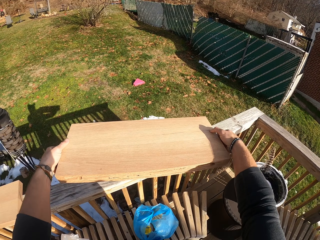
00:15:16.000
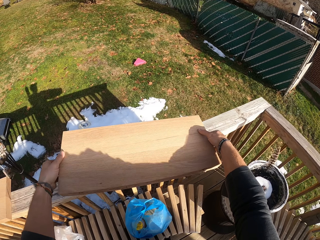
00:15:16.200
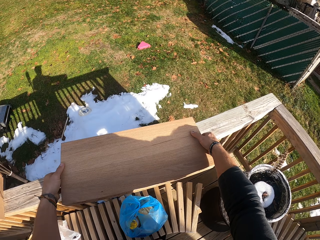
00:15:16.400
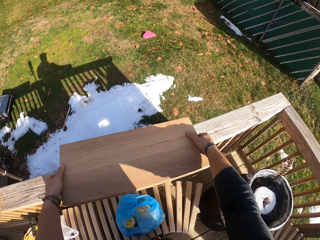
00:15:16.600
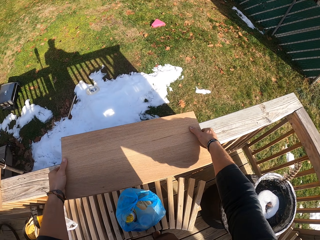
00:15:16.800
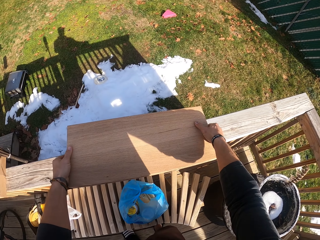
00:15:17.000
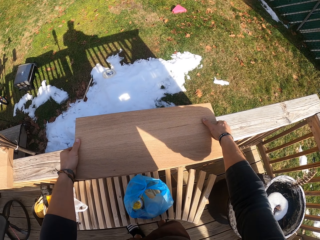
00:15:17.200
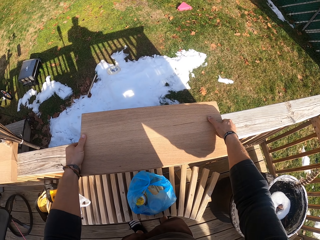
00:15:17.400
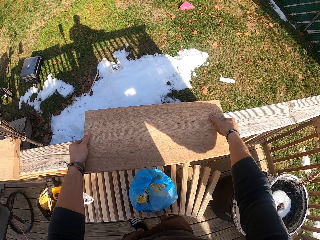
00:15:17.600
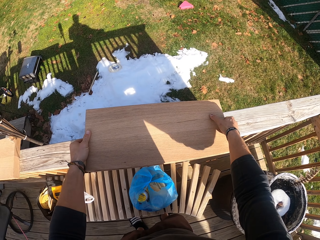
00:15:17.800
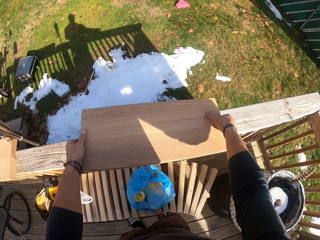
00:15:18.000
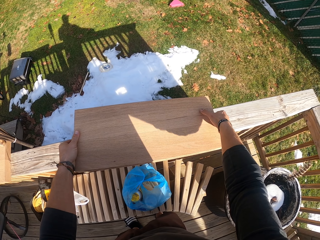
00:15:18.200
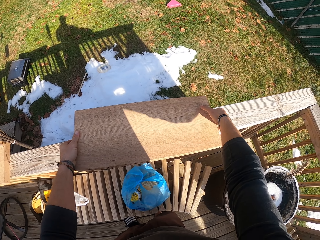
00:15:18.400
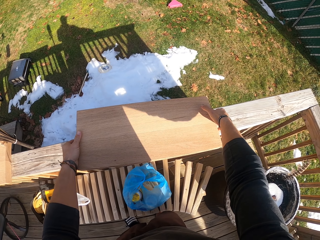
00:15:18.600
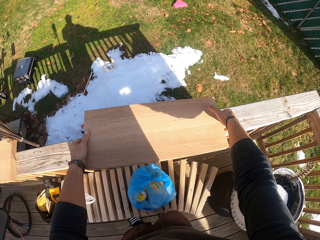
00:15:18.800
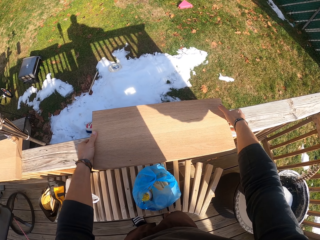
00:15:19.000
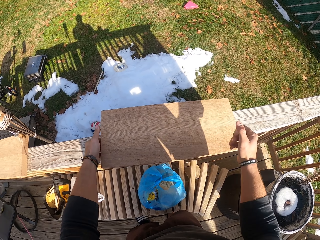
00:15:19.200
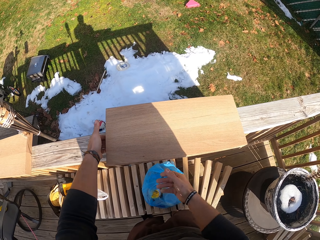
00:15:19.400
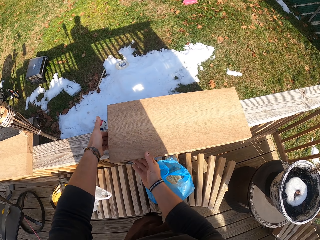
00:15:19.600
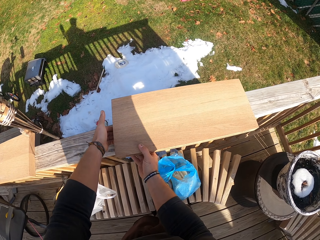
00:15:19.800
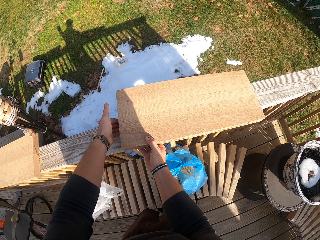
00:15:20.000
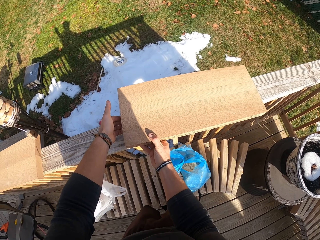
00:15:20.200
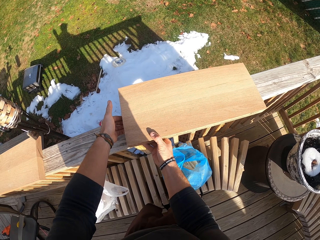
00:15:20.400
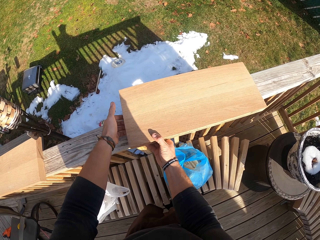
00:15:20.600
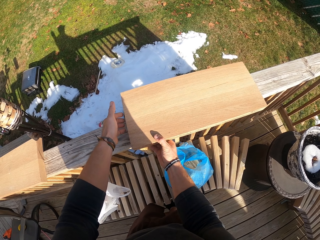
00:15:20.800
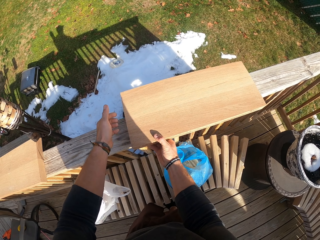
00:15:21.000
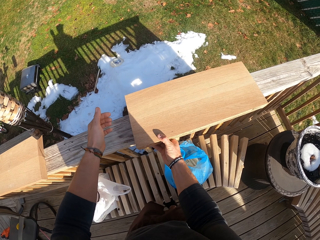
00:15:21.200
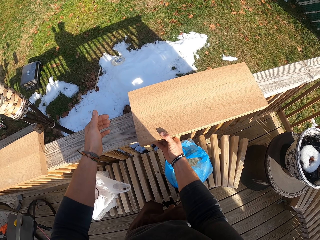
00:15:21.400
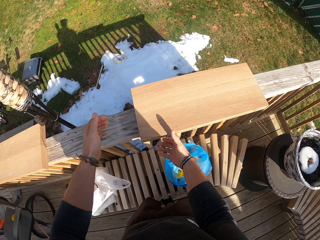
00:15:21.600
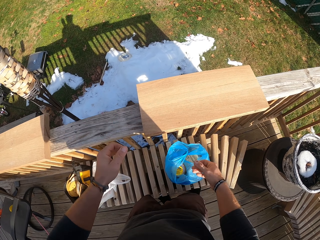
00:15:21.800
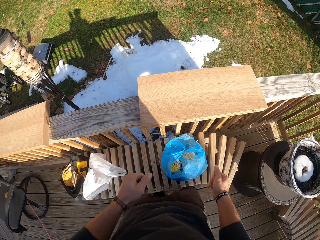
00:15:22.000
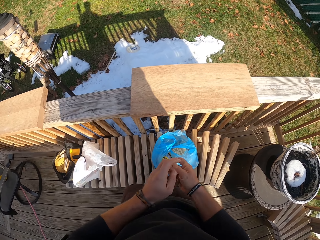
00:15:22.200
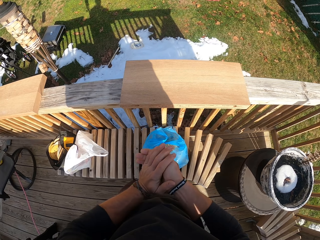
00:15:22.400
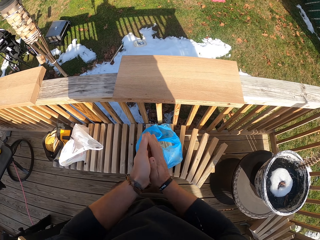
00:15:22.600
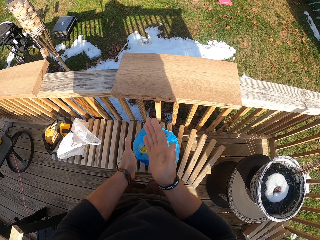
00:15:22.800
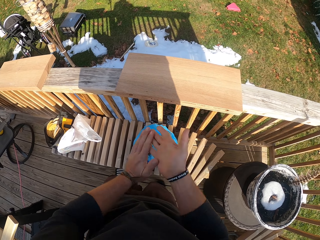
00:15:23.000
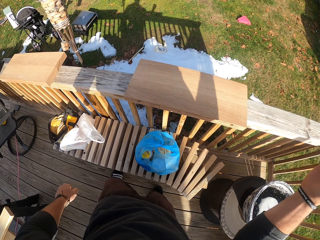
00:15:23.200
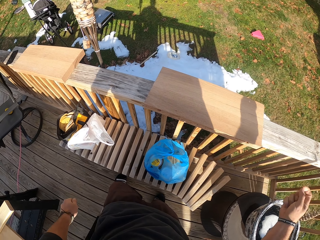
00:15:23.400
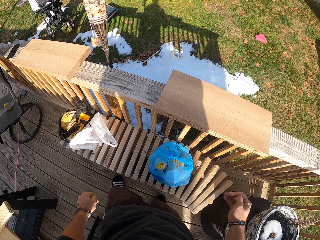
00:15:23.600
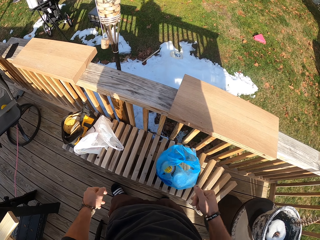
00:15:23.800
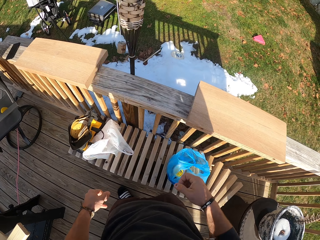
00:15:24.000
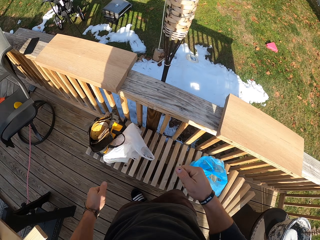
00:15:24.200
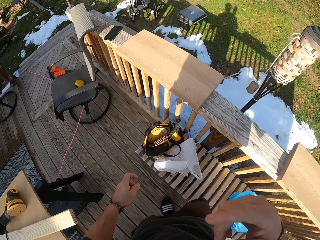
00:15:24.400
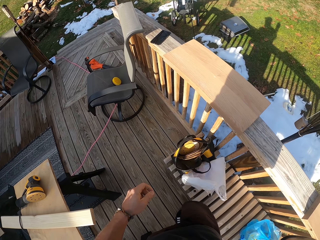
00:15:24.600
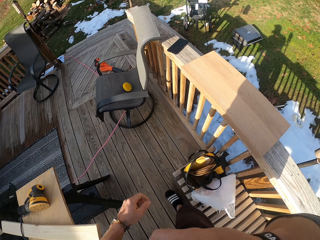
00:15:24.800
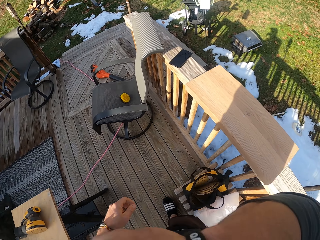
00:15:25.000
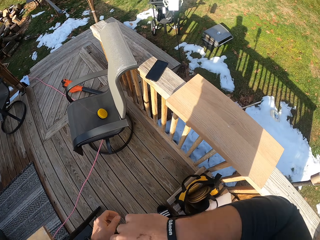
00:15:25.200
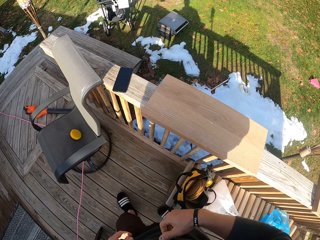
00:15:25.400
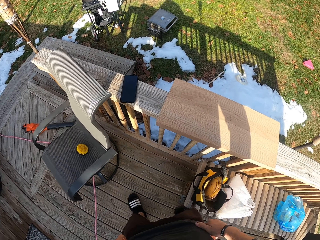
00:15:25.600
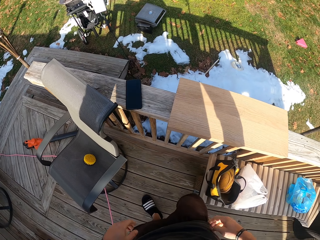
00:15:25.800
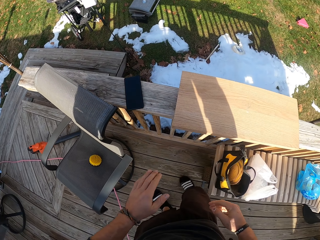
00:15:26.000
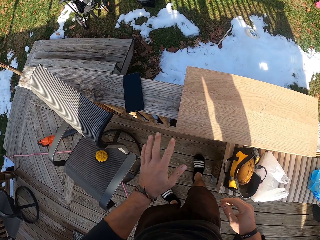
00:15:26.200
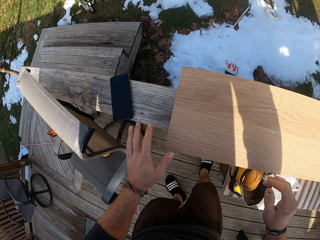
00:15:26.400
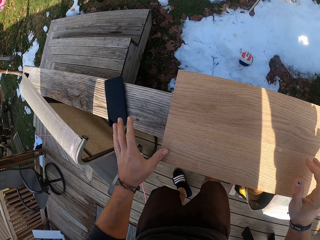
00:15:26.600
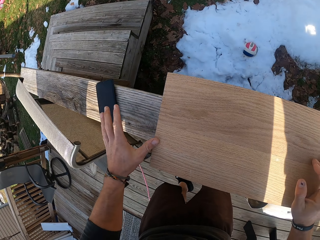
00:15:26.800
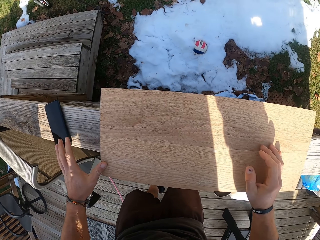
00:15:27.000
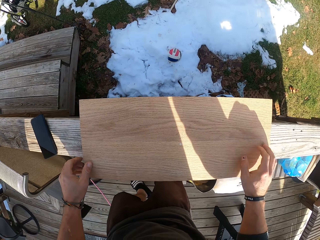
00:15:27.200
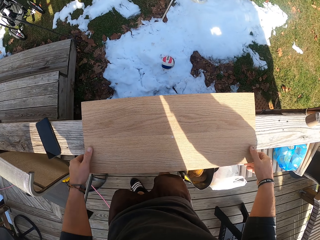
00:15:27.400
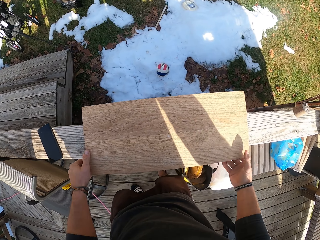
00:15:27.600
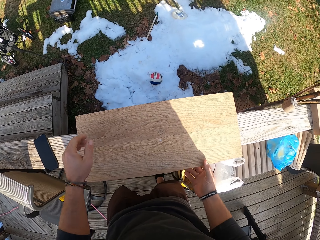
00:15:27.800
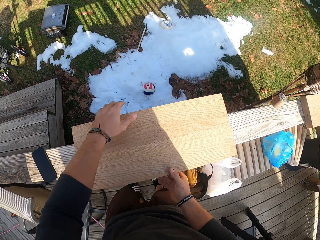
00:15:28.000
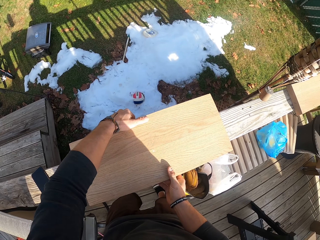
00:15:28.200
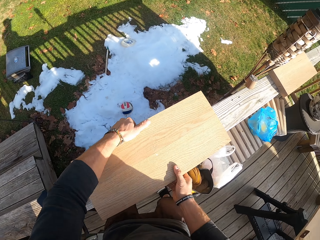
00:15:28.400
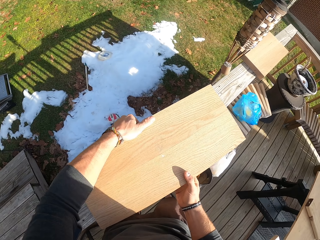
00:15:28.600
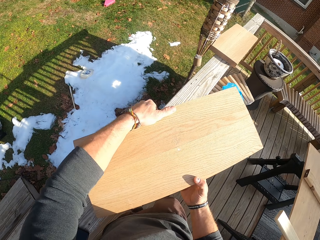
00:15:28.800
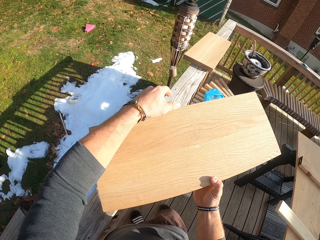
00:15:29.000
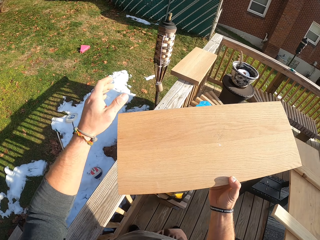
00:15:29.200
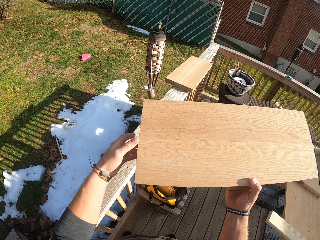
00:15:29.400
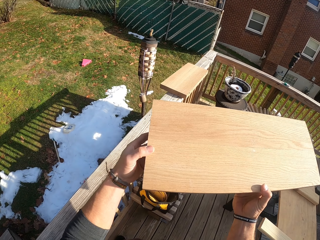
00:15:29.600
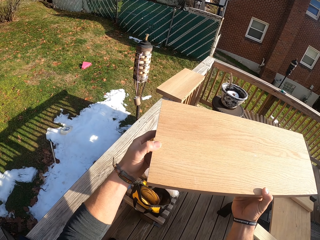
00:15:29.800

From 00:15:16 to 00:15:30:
The camera wearer looks at the wood edge. He drops the piece of wood on the handrail with both hands. He puts the wood down. He rubs both hands together. He scratches his face. He turns around. He touches on the wood. He picks up the piece of wood from the handrail with both hands.

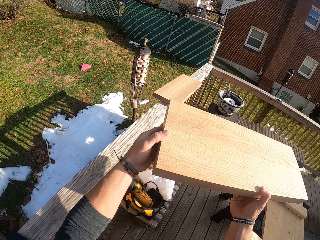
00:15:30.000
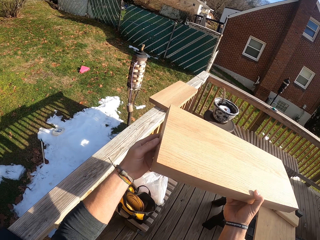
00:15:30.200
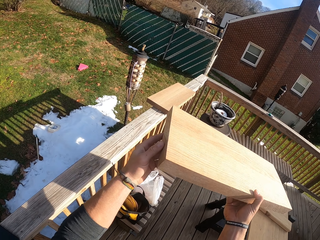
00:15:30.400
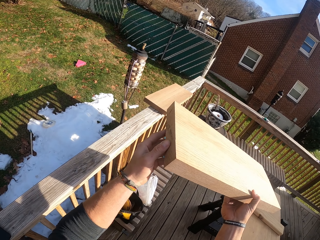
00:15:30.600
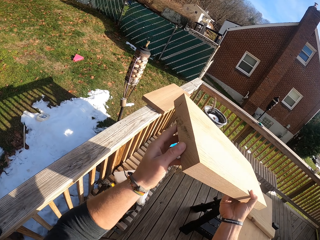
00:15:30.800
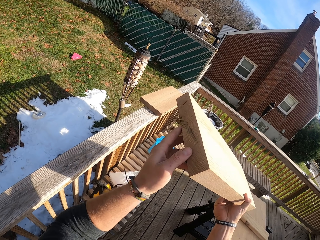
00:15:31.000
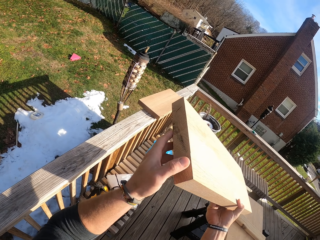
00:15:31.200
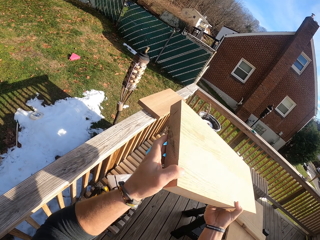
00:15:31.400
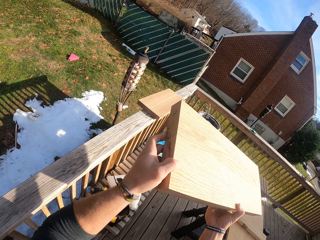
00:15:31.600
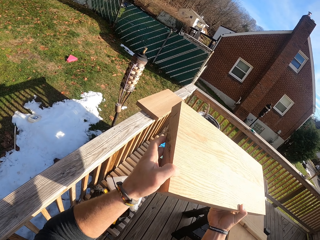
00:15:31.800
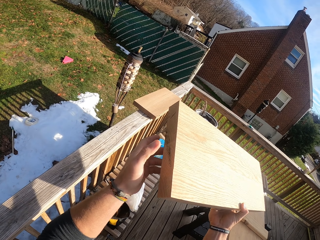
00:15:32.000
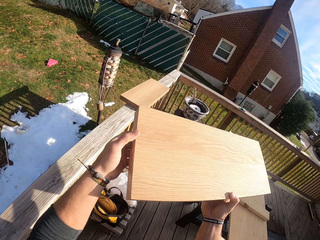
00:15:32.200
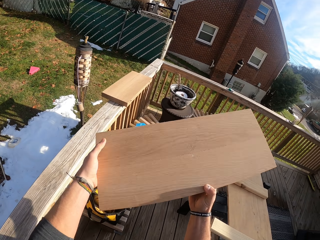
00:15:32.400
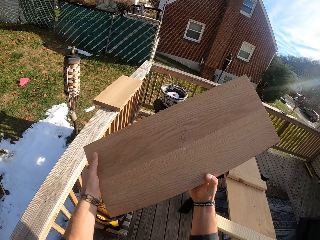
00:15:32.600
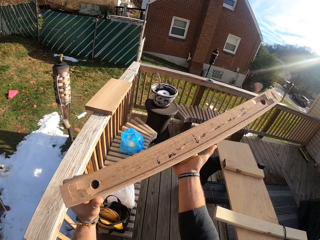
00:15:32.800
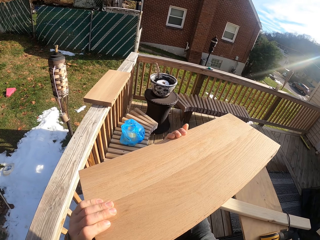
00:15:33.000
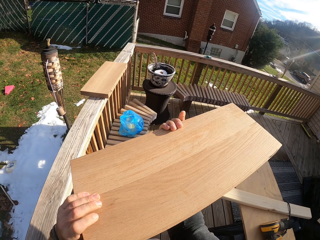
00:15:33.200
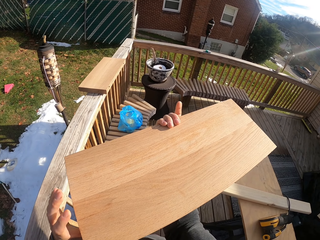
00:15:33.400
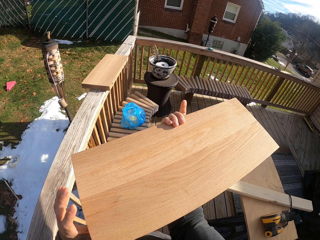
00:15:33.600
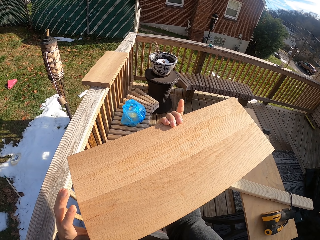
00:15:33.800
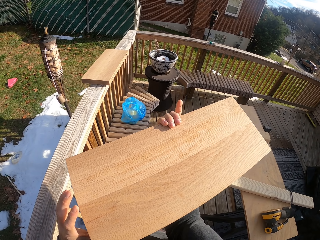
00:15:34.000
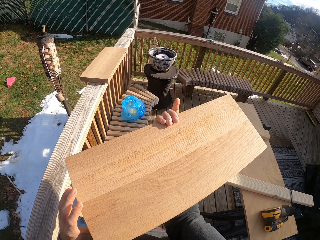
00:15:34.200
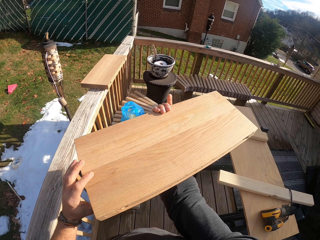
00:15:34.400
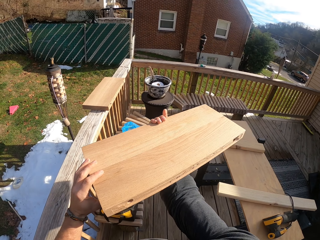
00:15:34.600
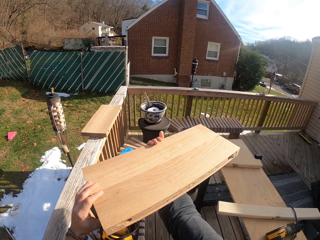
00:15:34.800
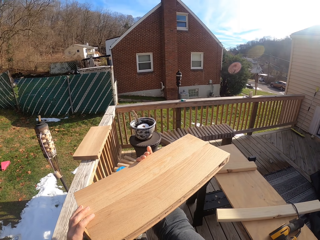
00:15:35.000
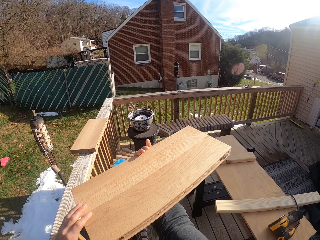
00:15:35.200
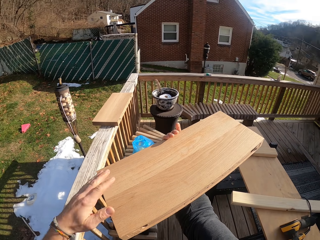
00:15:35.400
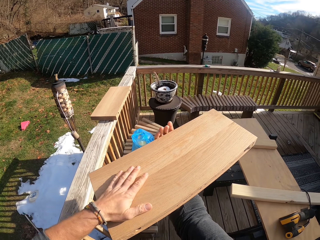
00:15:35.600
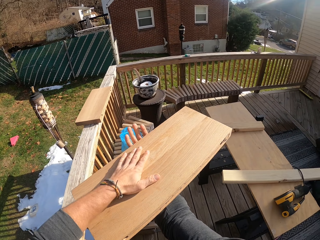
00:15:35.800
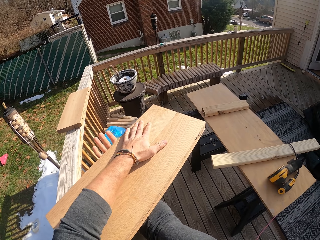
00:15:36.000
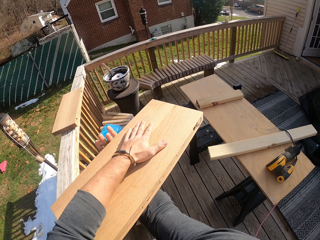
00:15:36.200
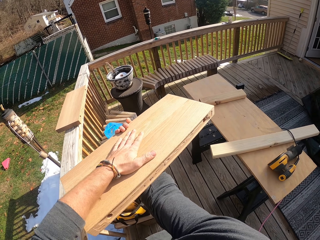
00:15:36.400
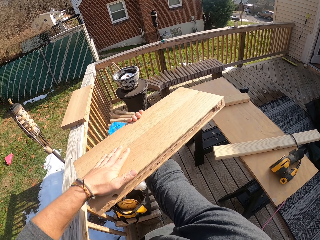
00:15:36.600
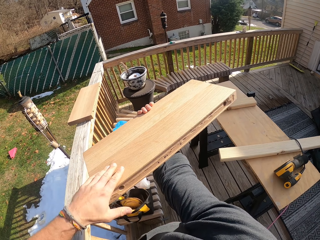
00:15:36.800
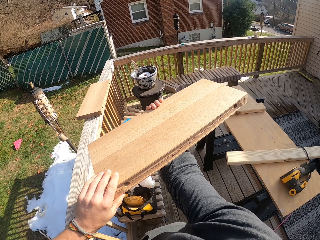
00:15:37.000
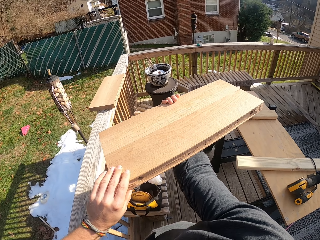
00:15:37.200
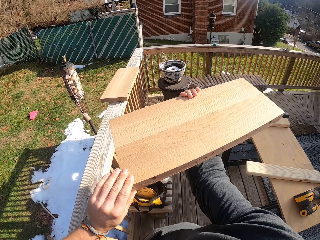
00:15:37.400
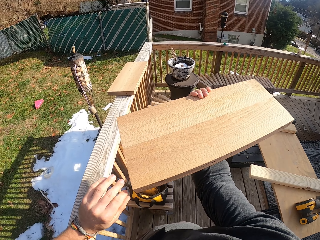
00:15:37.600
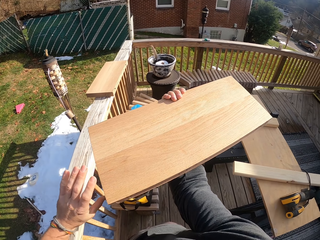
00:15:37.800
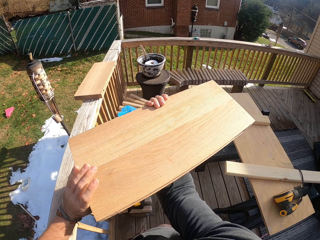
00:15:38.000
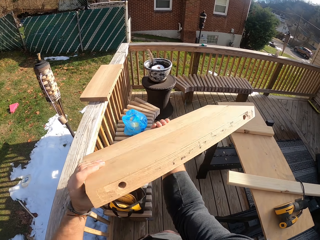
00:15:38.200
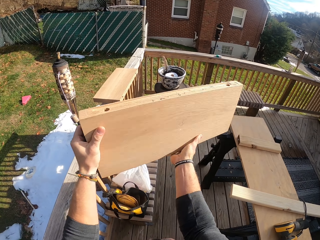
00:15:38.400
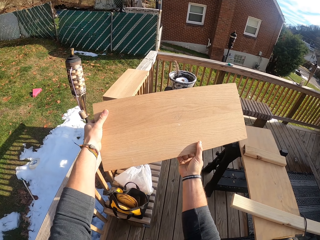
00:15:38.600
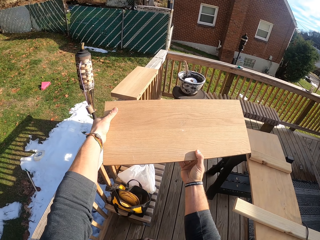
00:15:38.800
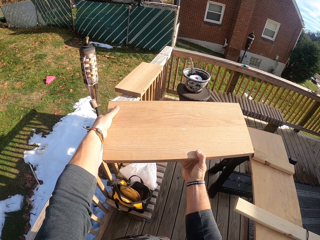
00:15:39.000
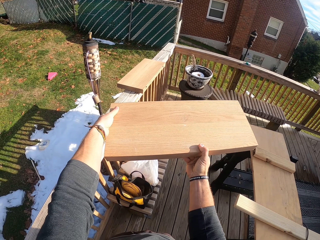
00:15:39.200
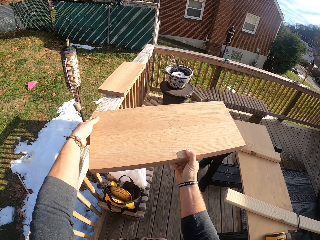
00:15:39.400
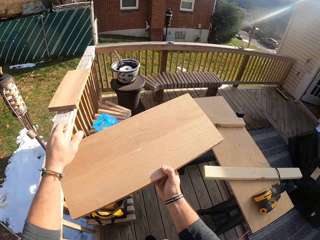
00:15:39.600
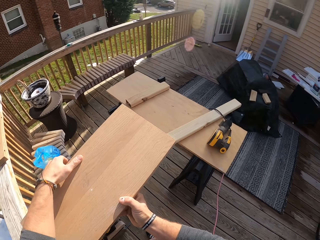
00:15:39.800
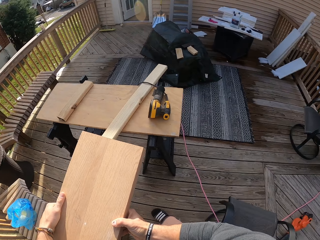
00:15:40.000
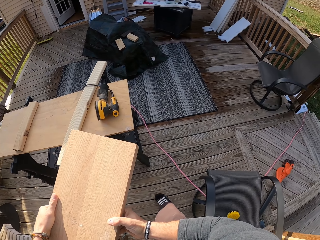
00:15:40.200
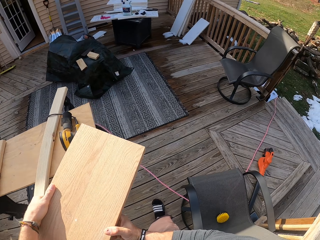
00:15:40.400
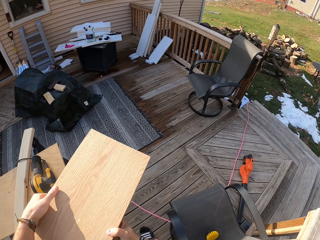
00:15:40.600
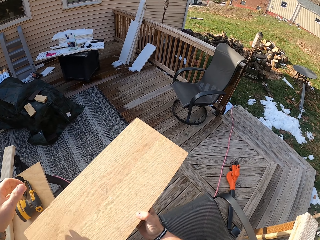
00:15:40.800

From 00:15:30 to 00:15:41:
The camera wearer looks at the wood edge. He touches on the wood edge. He overturns the wood. He looks at the wood. He rubs the piece of wood in his right hand with his left hand. He holds the piece of wood with both hands. He turns the wood.
